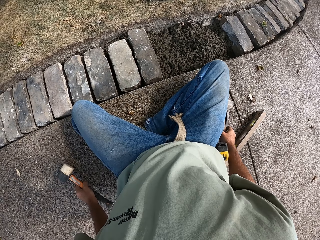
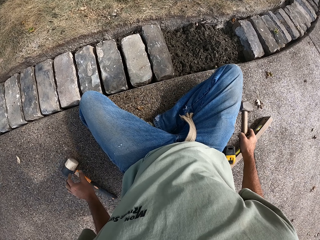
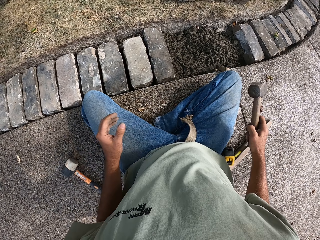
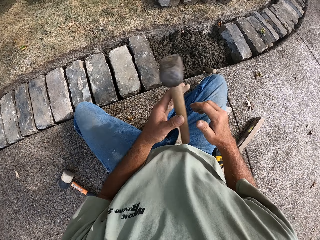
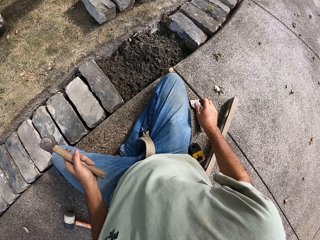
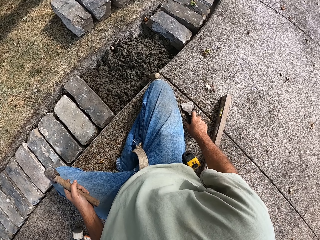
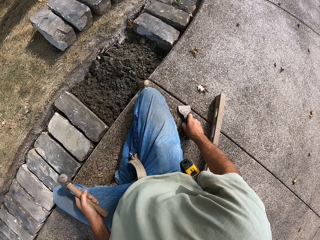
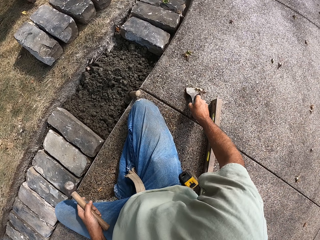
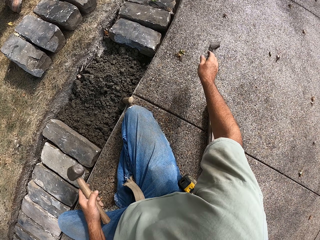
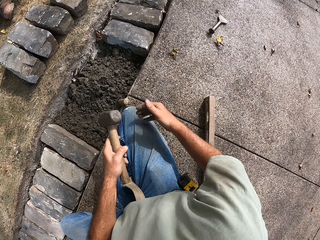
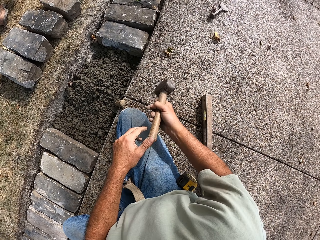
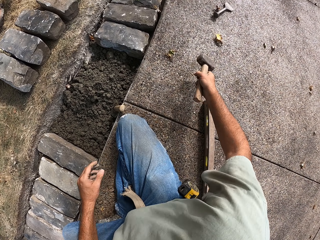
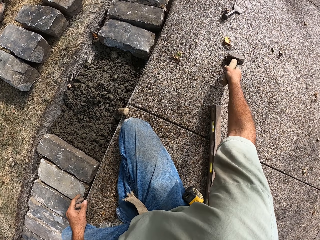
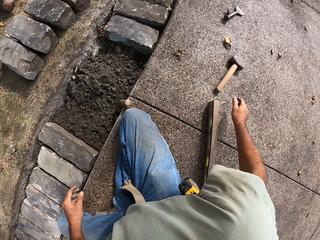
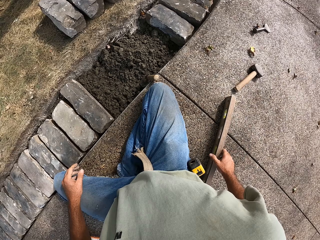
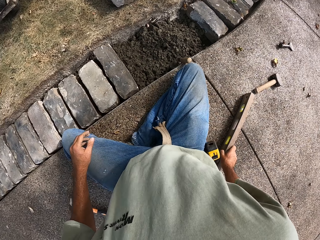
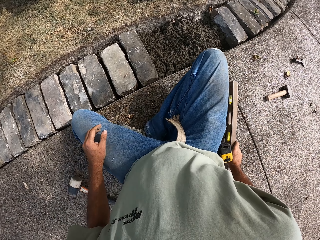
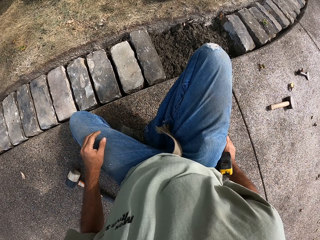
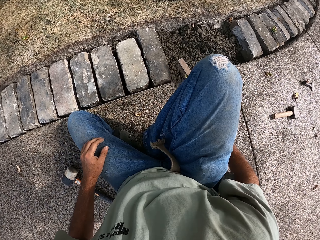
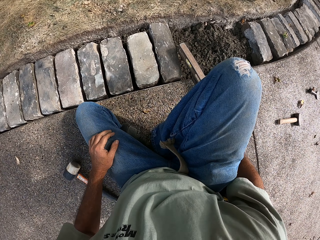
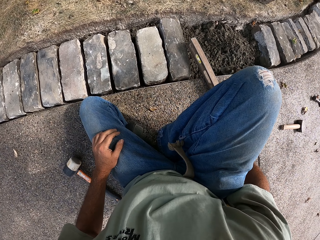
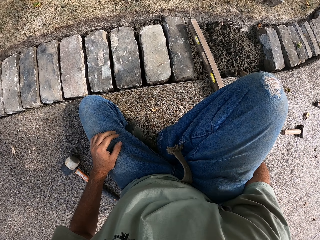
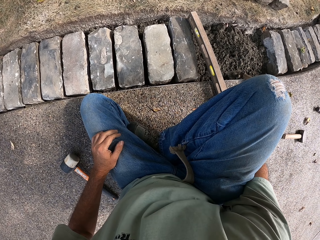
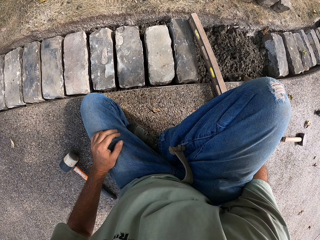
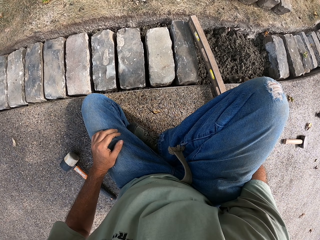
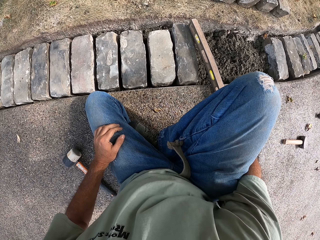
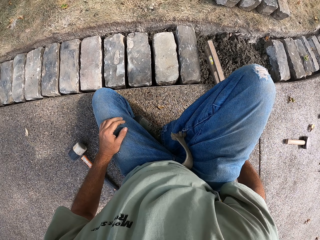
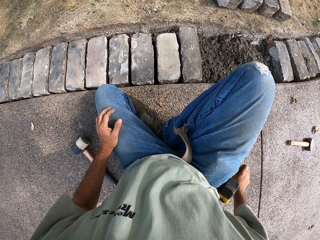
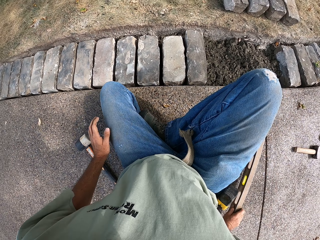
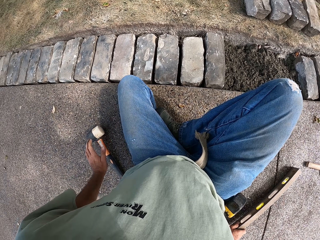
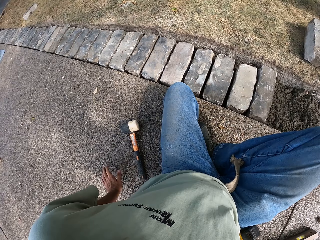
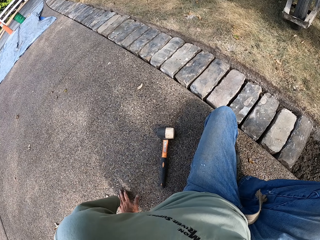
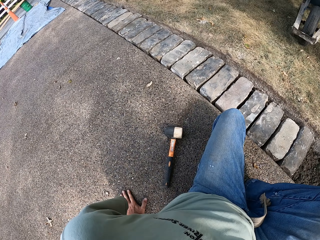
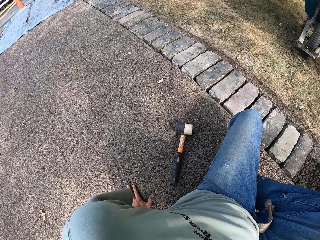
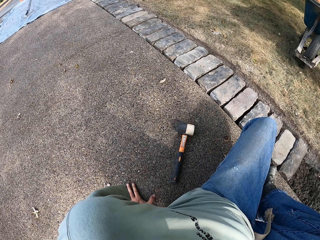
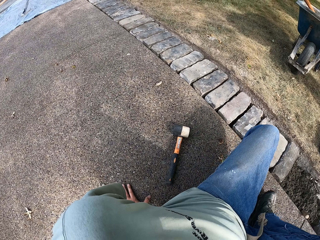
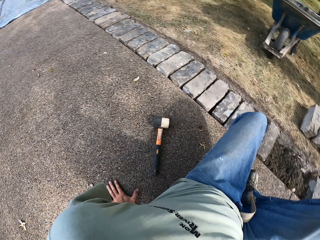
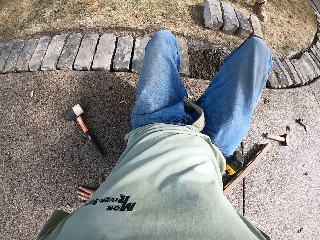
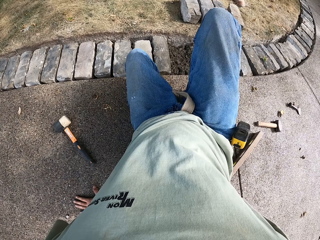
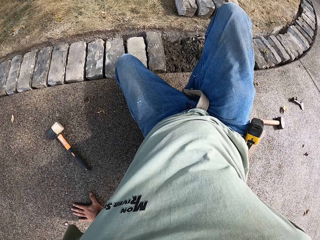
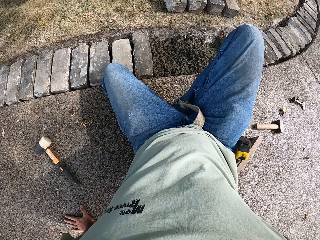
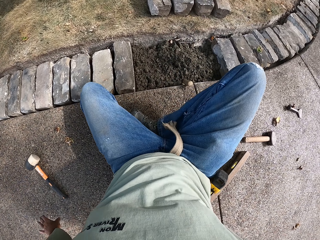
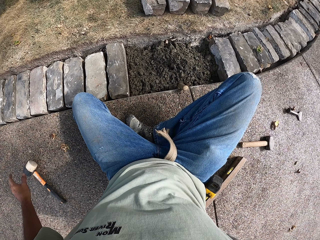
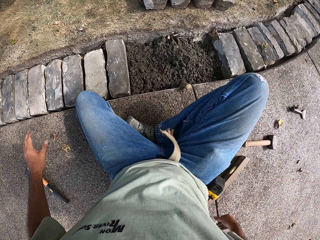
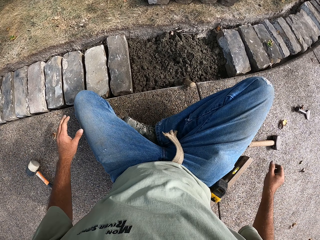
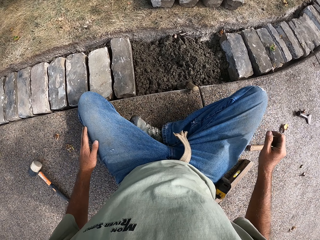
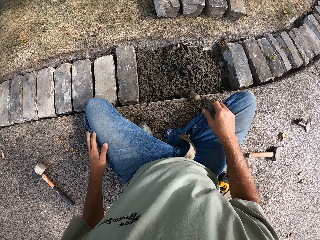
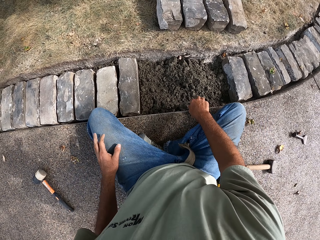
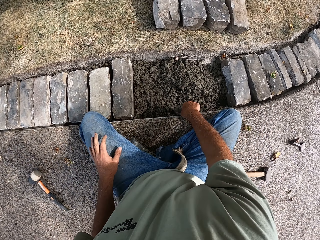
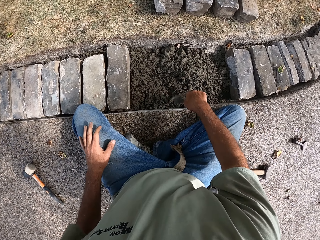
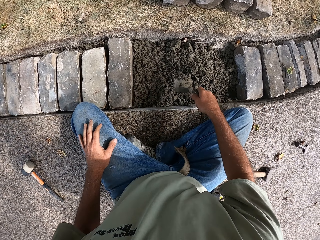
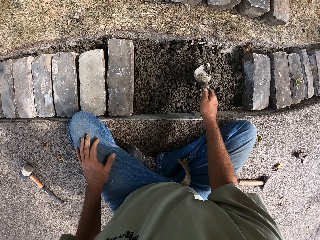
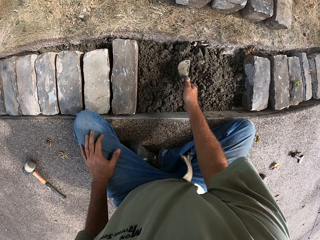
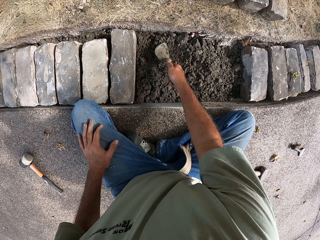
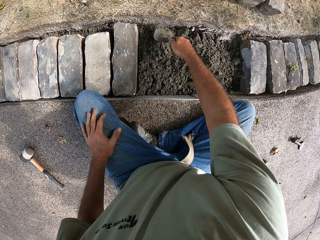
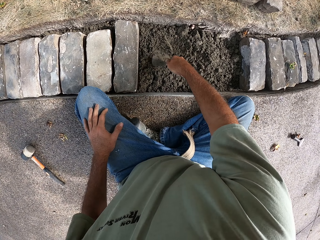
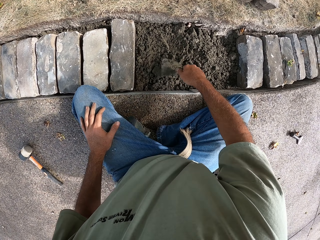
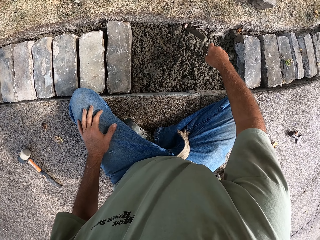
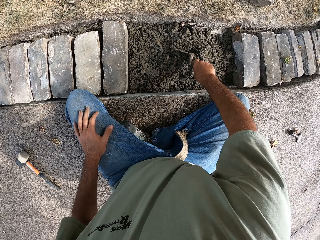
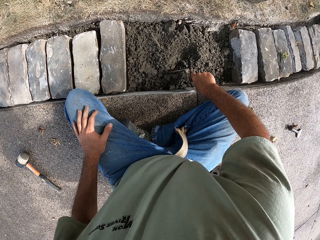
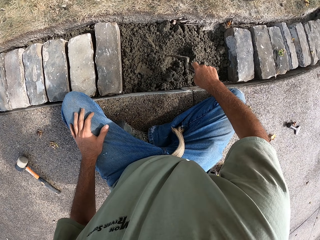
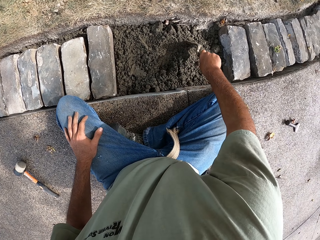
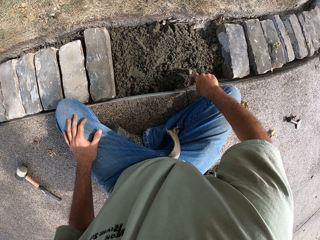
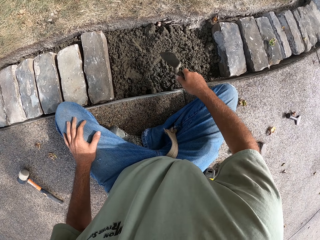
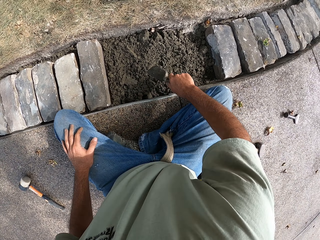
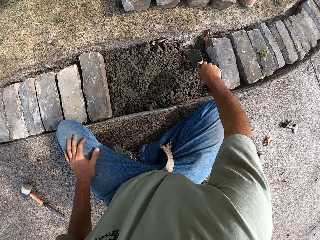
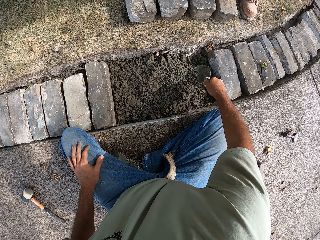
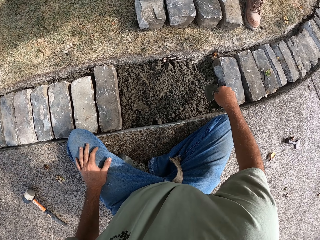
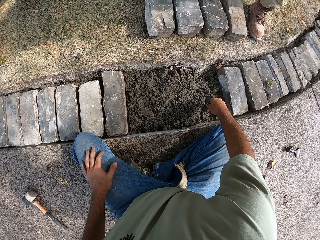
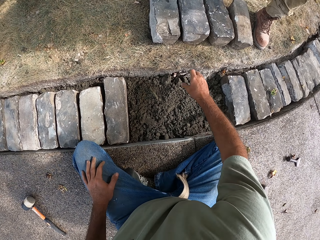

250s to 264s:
The camera wearer puts the hammer on the ground with his left hand. He picks up another hammer with his right hand. He moves the hammer on the ground. He picks up a metal with his right hand. He puts the metal on the block. He puts the metal on the ground. He moves on the ground. He picks up a trowel with his right hand. He flattens the concrete with the trowel.

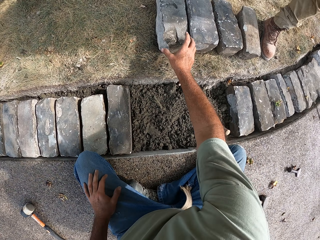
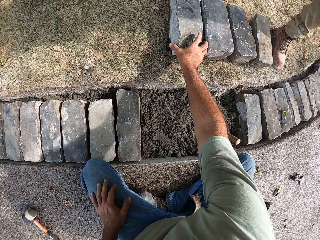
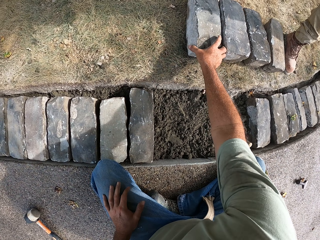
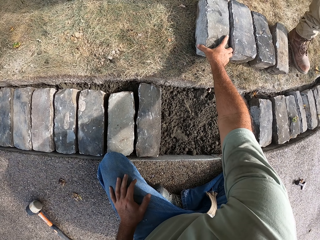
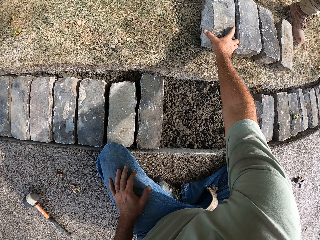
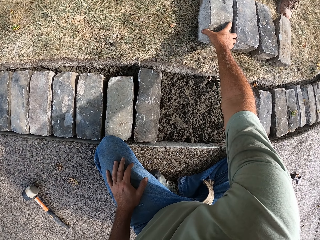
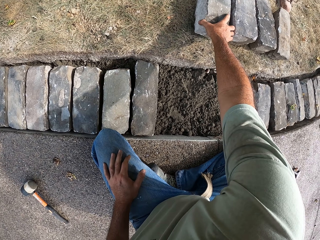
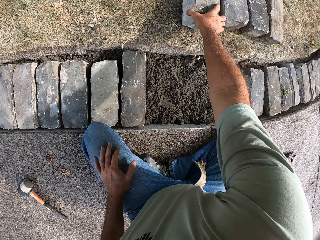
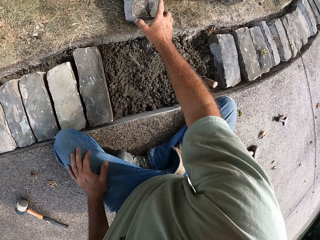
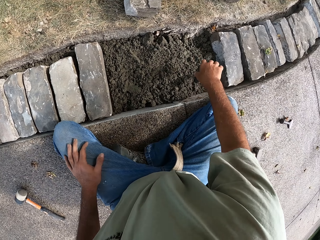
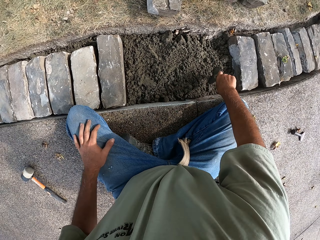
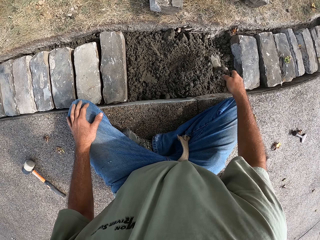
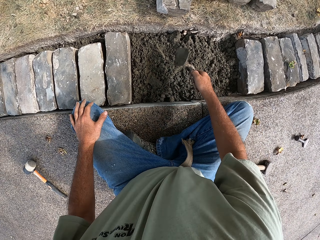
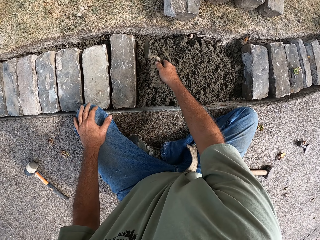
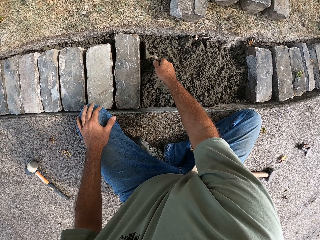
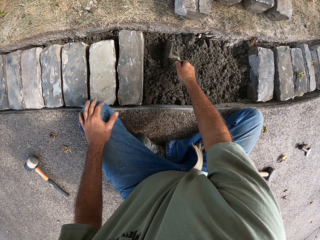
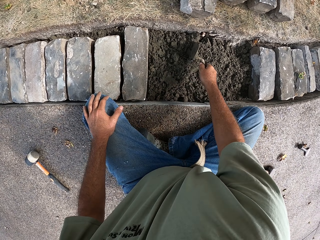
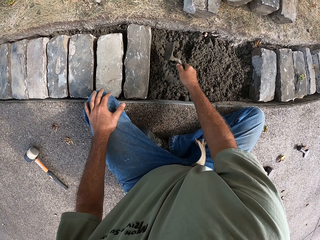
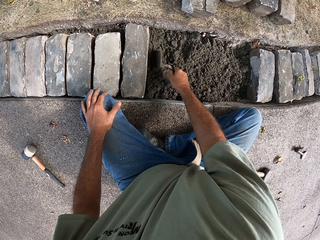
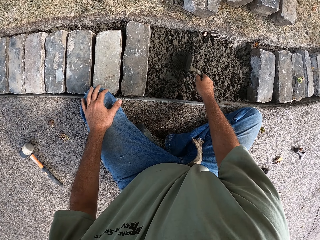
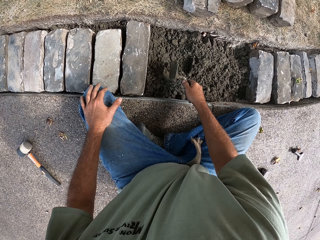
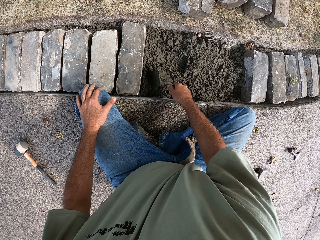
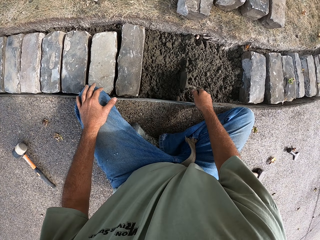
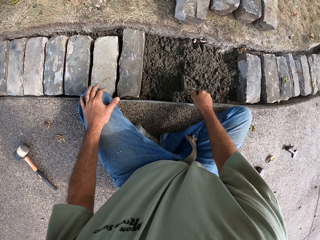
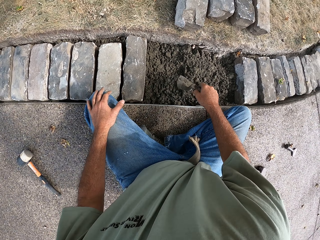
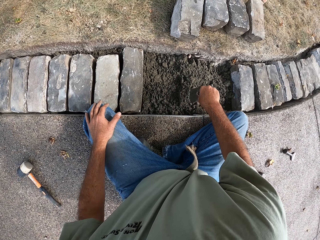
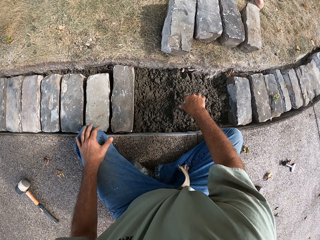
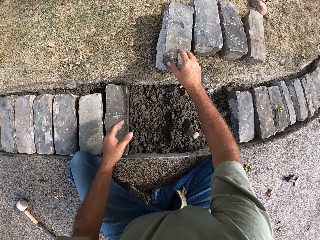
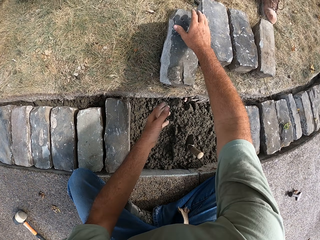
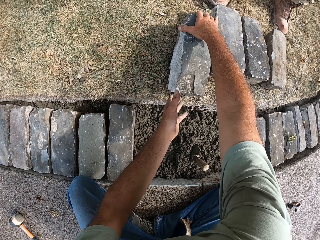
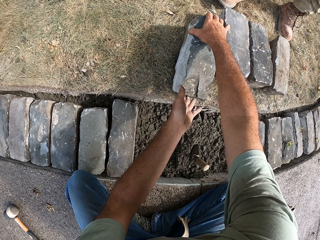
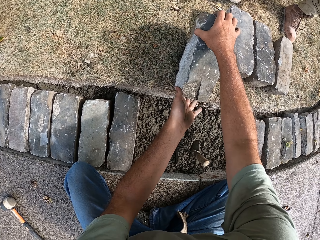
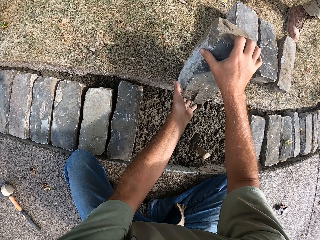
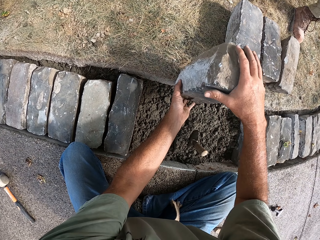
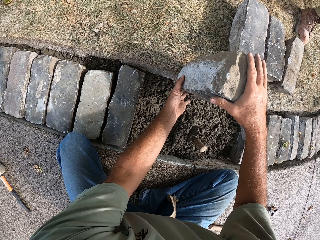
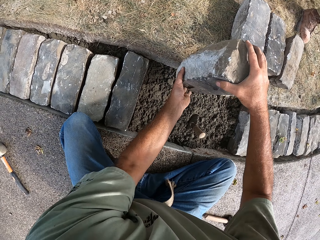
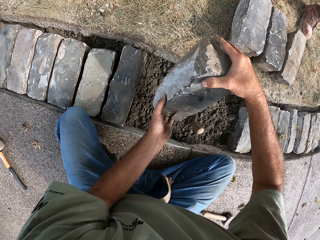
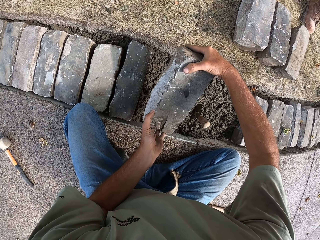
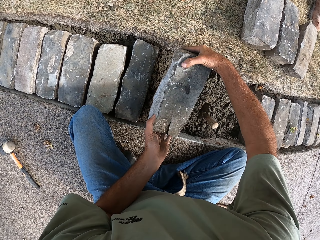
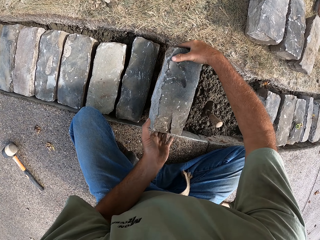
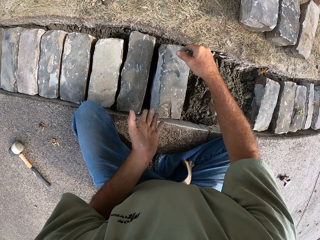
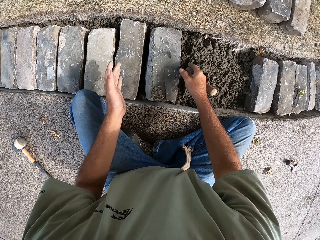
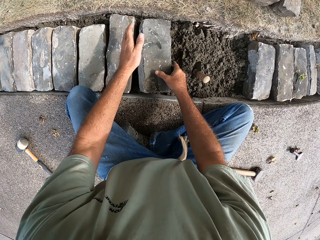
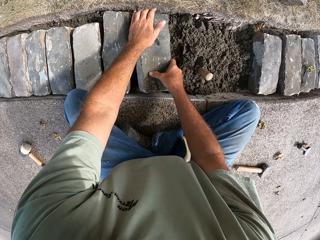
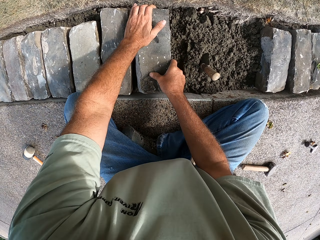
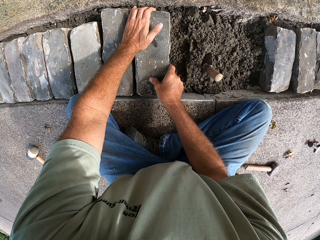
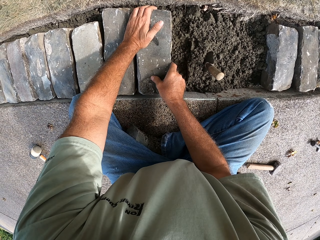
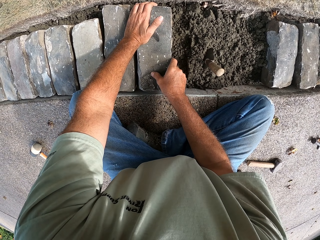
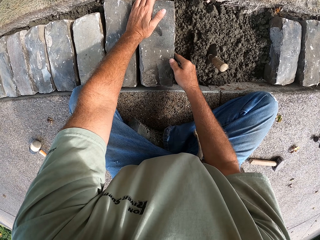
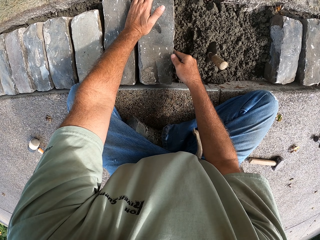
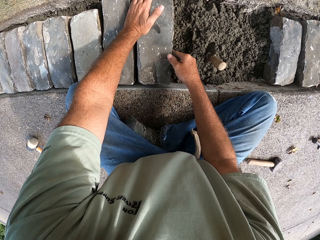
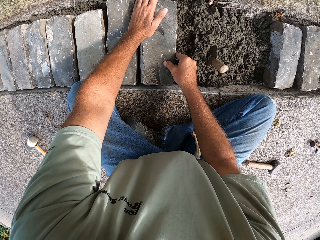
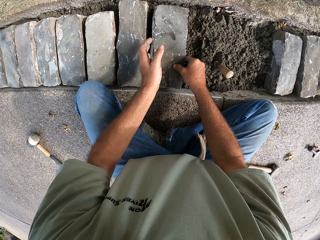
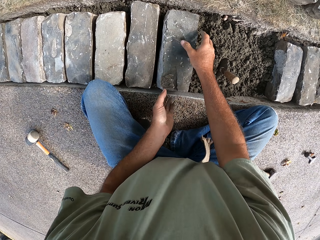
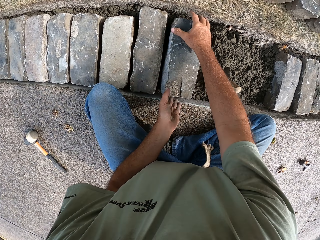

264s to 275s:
The camera wearer puts the trowel on the concrete. He picks up a block with his right hand. He picks up the trowel with his right hand. He flattens the concrete with the trowel. He puts the trowel on the concrete. He picks up the block with both hands. He fixes the block with his hands. He puts the brick on the concrete.
